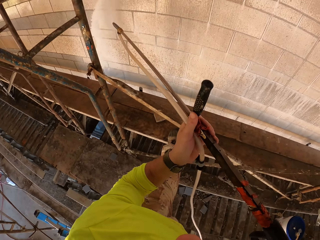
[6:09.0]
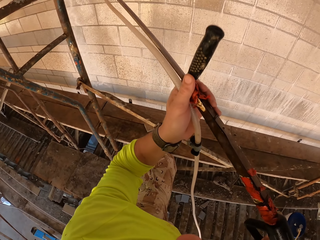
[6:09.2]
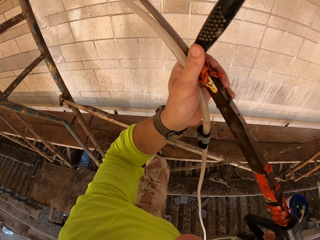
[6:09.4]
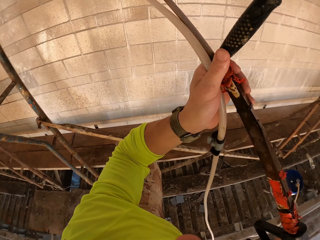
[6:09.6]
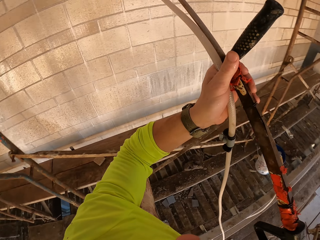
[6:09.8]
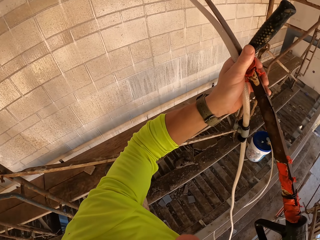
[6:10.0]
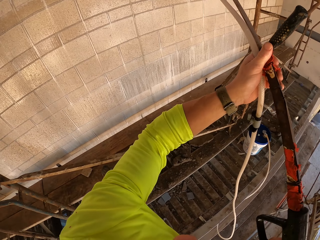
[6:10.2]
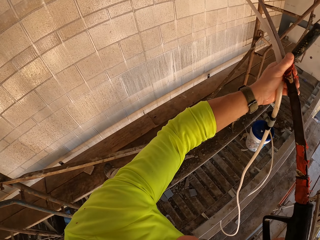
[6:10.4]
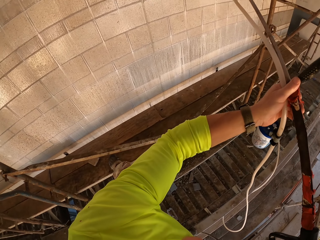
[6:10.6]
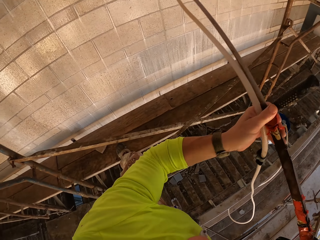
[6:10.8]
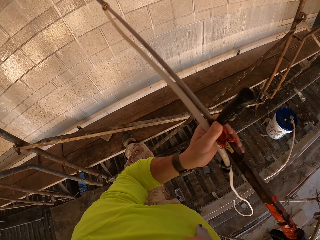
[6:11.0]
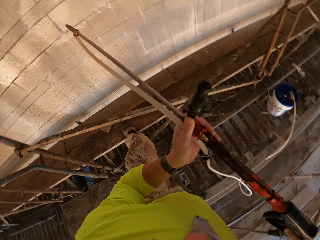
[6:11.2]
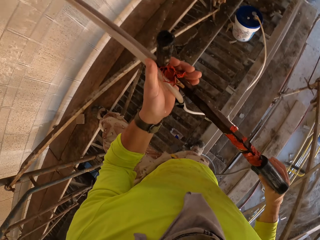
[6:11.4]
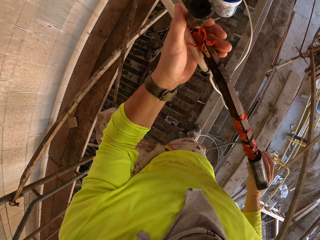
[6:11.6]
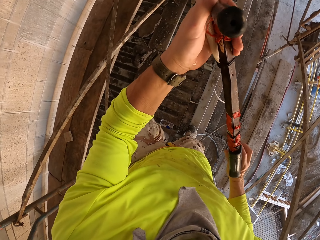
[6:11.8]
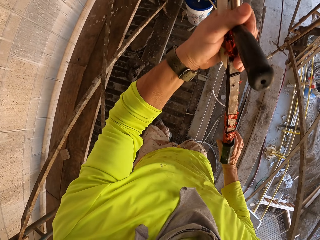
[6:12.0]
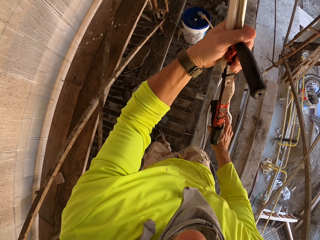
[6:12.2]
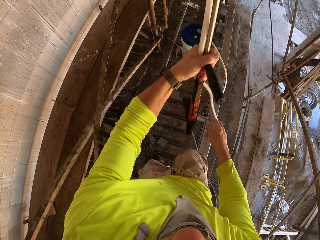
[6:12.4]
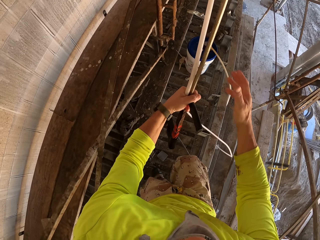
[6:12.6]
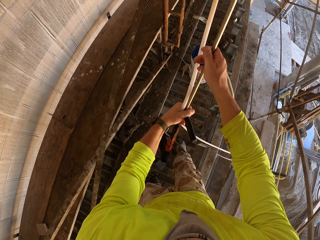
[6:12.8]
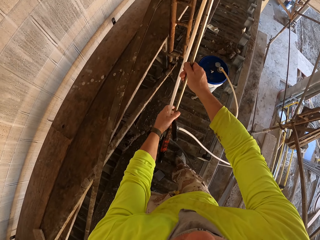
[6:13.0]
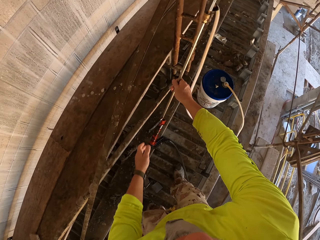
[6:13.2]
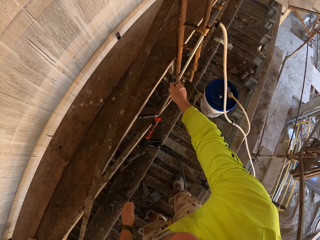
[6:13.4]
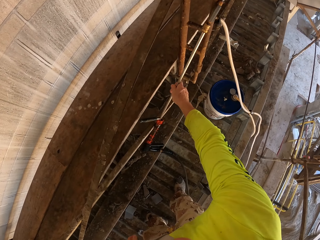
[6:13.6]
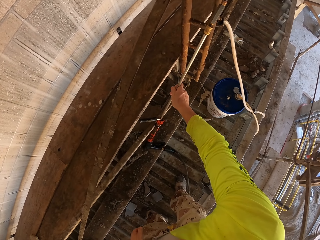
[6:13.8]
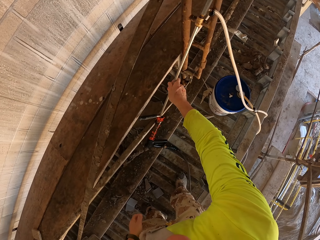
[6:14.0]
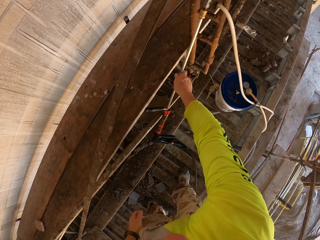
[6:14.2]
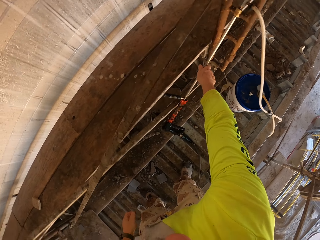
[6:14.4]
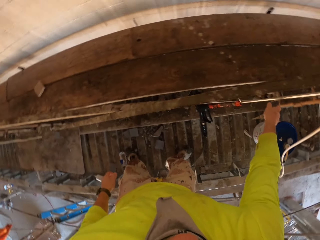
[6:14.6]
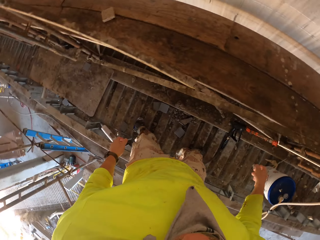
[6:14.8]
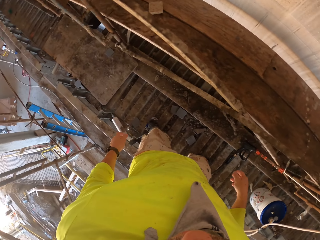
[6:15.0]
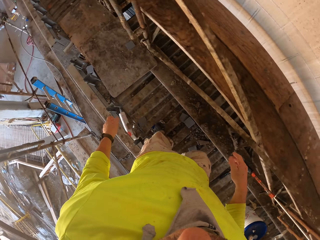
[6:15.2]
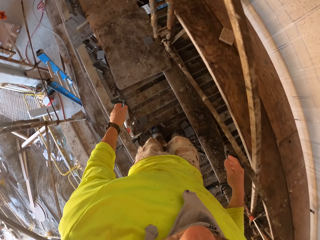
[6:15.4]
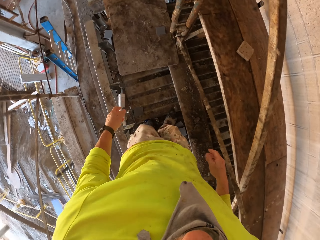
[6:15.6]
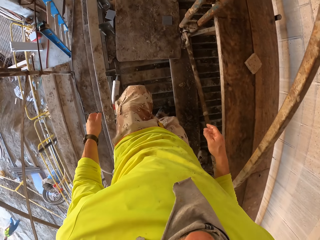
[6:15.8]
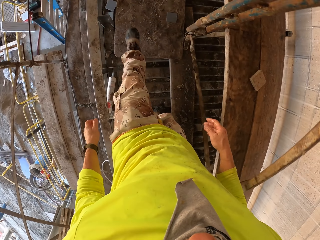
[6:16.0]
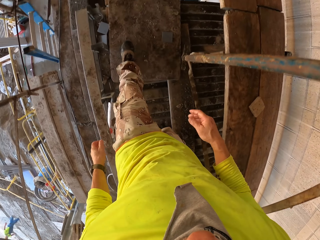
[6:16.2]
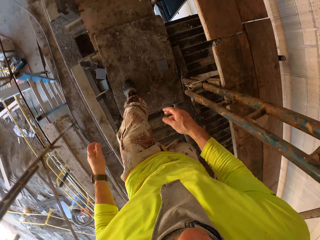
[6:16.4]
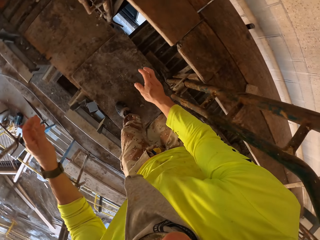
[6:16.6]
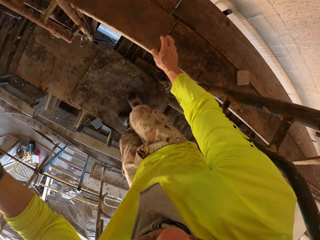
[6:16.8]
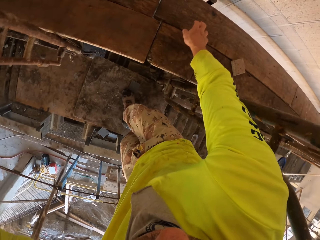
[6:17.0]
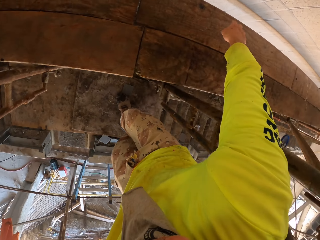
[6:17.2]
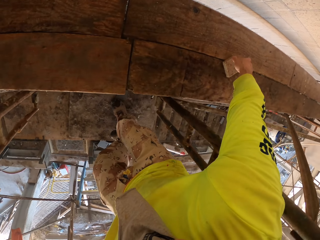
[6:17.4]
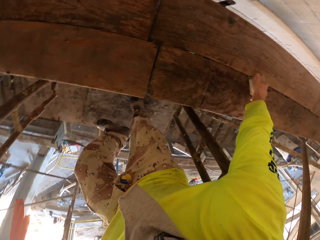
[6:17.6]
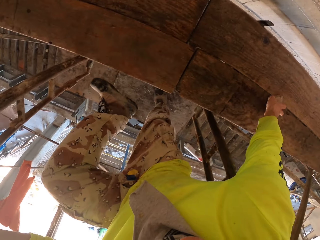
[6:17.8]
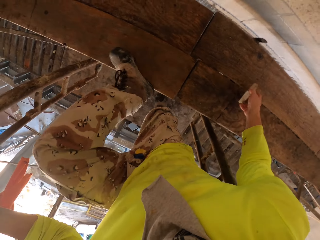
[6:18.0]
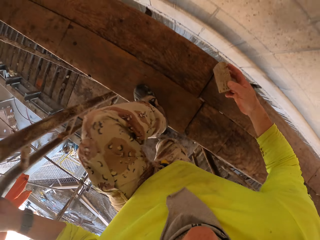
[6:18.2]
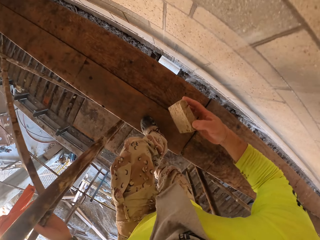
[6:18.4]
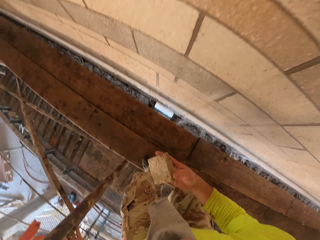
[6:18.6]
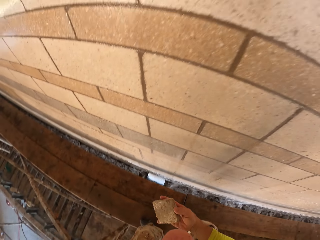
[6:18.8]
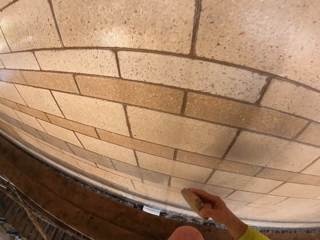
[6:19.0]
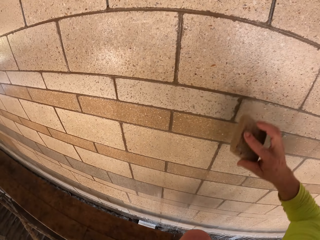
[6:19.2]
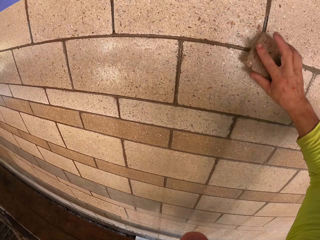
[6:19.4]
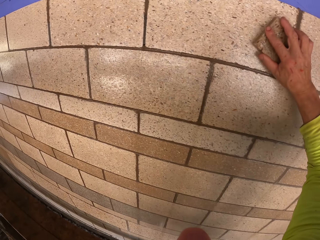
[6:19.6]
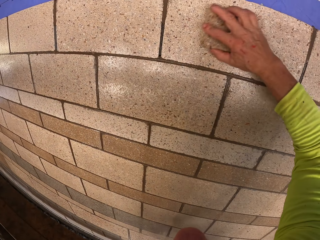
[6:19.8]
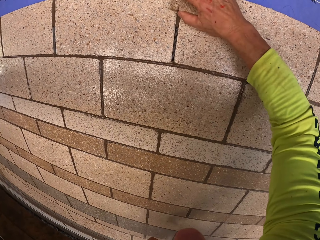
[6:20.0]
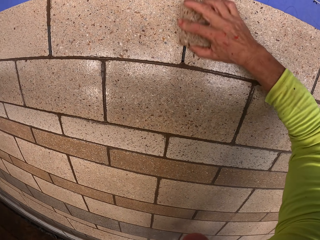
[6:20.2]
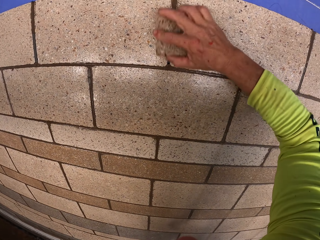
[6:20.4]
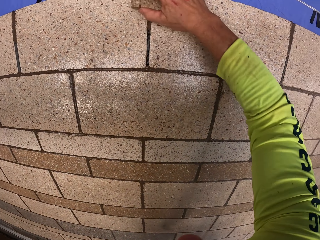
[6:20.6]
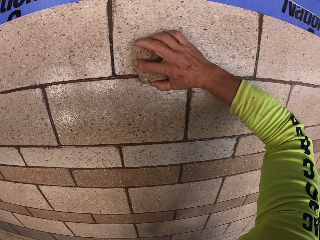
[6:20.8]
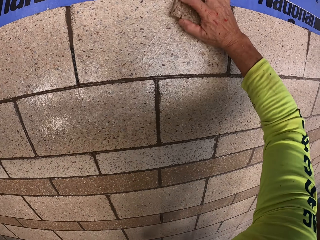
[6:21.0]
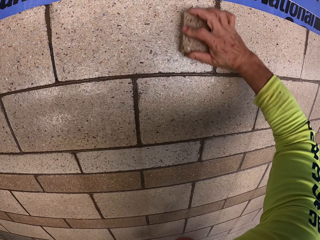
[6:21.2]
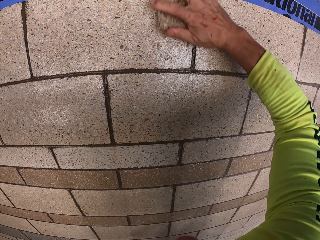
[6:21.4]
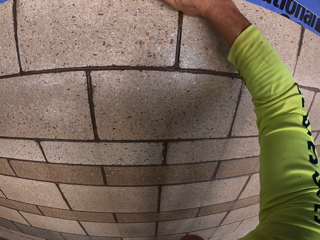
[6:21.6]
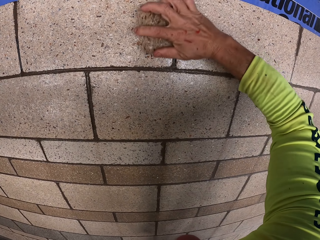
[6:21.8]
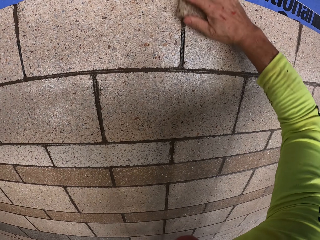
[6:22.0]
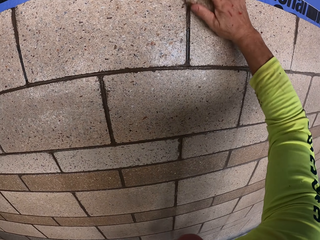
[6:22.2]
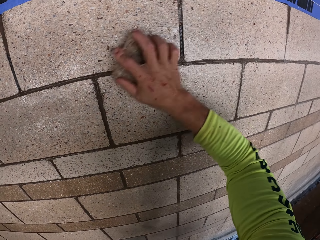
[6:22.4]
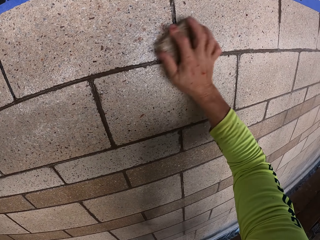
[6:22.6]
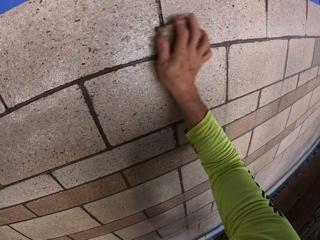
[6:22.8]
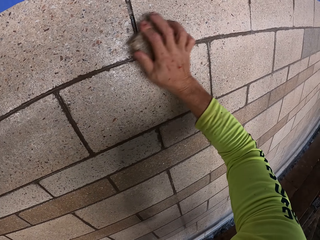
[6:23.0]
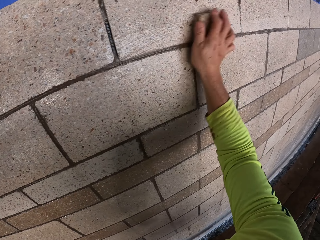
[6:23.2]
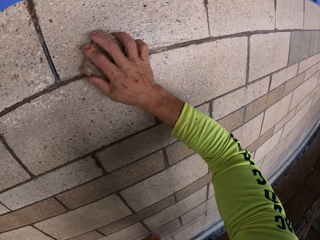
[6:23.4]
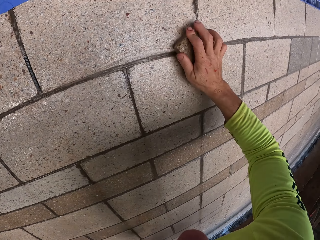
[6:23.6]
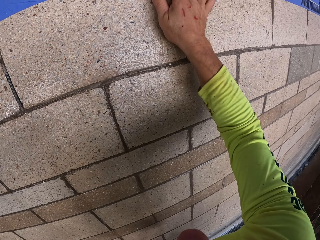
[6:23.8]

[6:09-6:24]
The camera wearer turns to the side. They hold a Loctite PL3. They put down the stirrup sprayer. They put the Loctite PL3 against a wall. They turn to the side. They walk around. They pick up a sponge scrubber. They hold the scrubber. They scrub the wall.

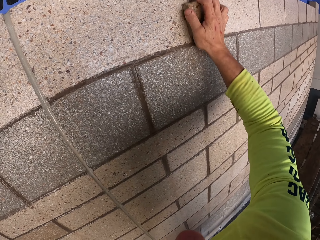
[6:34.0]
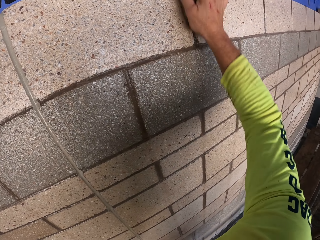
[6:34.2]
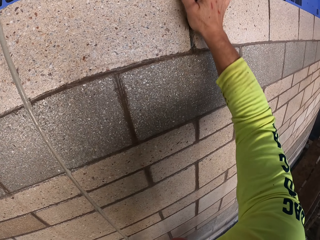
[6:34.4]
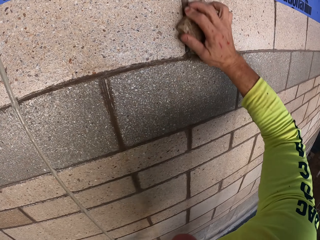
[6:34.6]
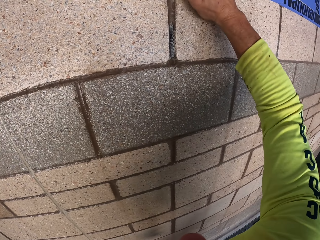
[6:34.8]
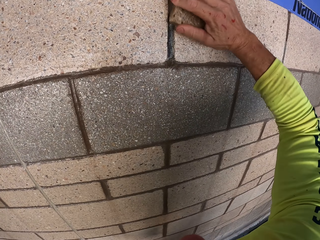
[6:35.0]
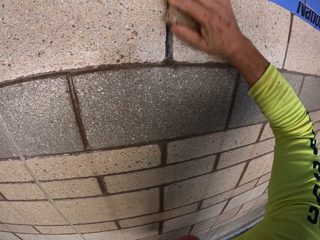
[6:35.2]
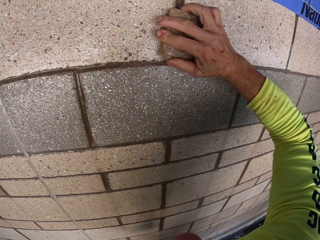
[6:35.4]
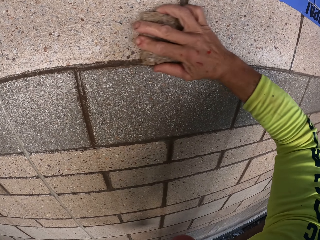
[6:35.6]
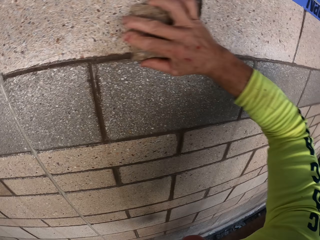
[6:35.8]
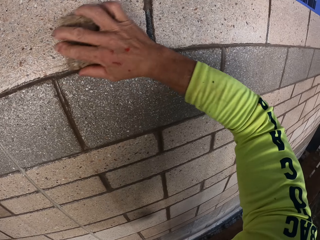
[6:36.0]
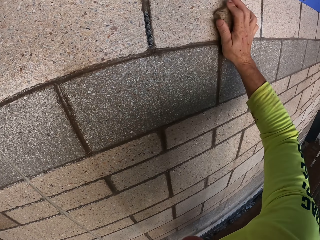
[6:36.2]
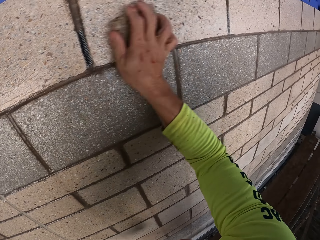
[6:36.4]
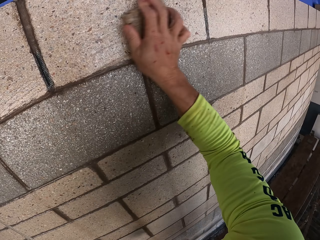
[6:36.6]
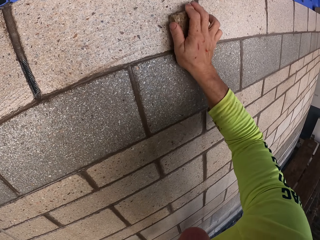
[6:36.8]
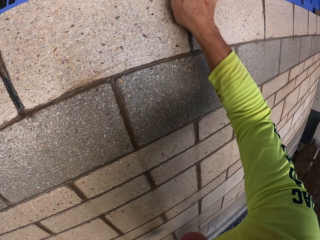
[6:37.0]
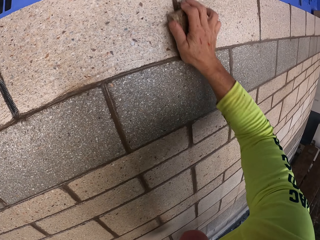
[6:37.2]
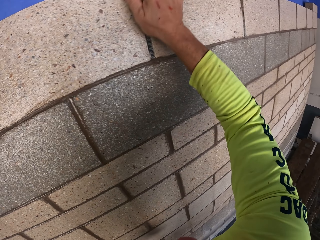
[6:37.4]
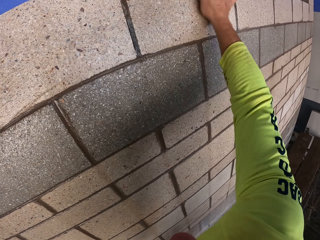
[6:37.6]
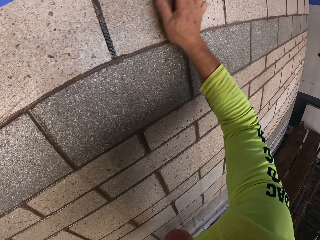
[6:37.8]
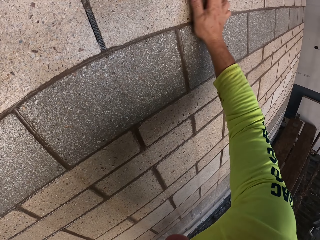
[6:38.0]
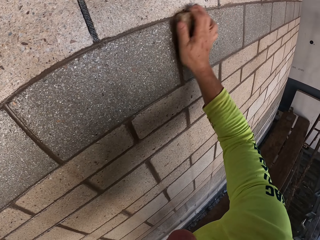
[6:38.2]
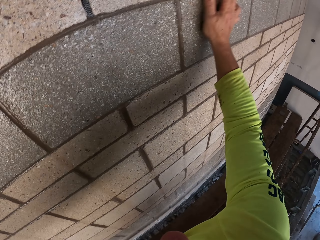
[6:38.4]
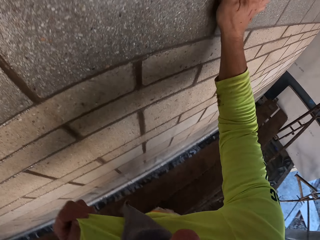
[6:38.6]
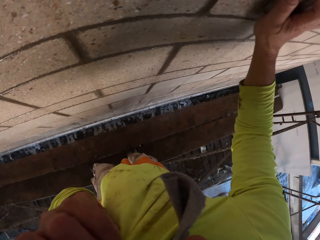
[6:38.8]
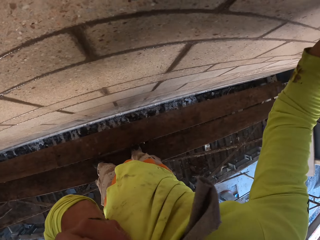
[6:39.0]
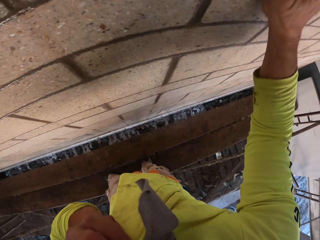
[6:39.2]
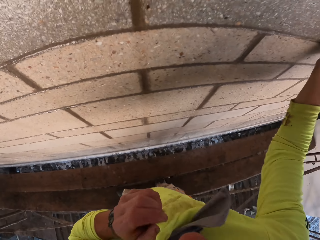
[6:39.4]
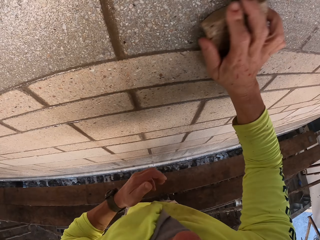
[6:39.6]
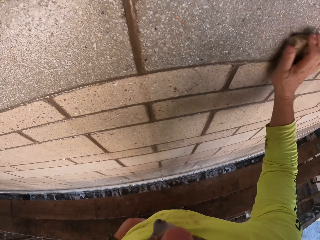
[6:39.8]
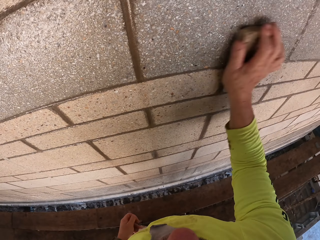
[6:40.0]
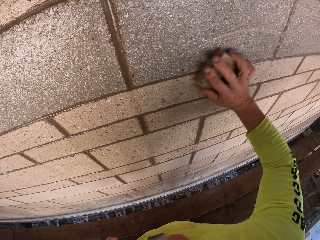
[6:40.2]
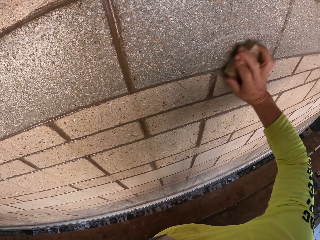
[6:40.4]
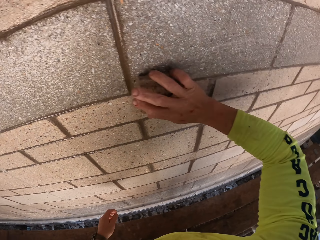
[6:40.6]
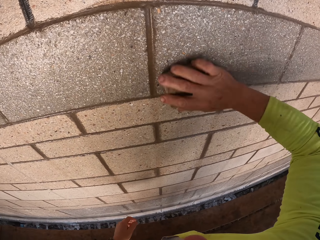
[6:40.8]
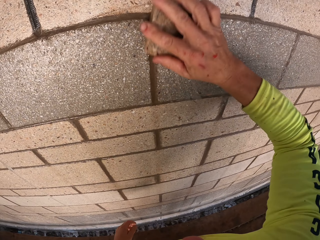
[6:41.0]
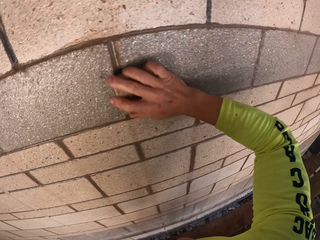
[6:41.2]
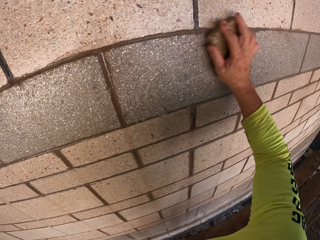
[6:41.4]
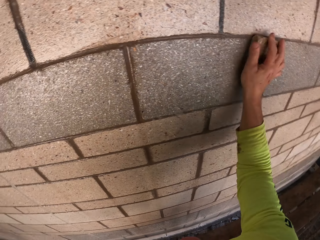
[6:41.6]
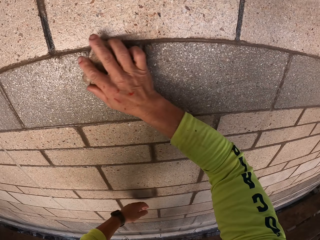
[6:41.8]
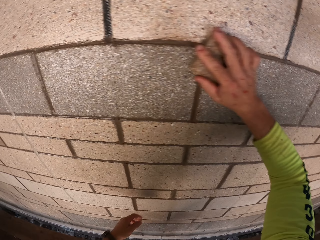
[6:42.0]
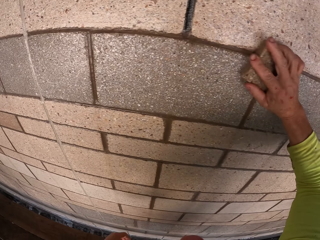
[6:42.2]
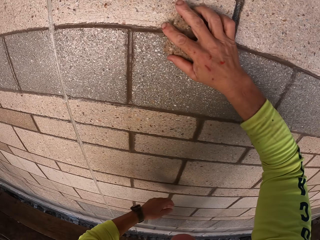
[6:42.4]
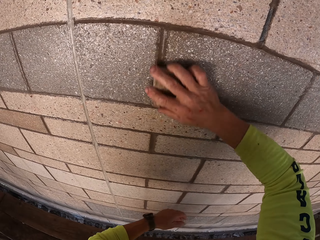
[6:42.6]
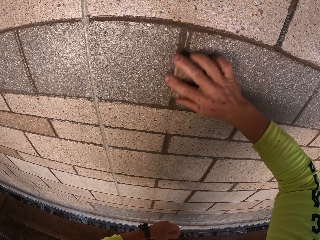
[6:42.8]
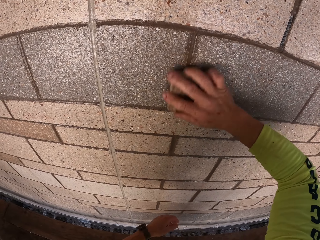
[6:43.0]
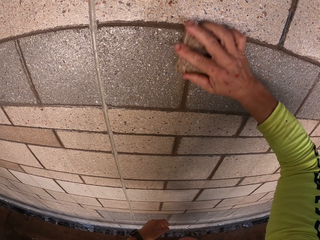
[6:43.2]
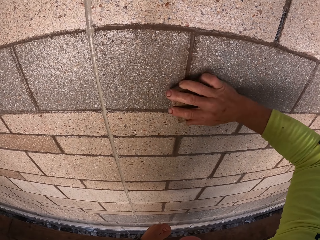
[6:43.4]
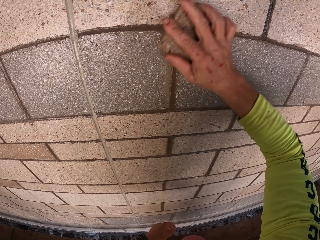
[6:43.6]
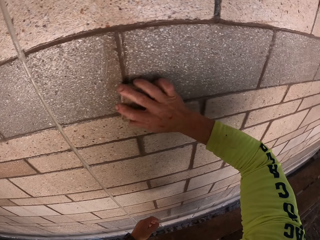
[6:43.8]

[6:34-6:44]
The camera wearer turns to the side. They wipe their face with the t-shirt. They scrub the wall.
